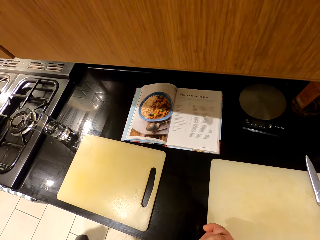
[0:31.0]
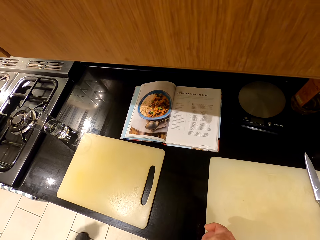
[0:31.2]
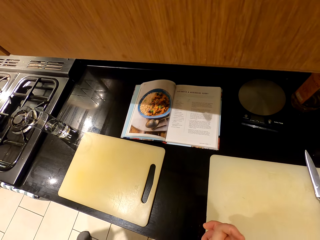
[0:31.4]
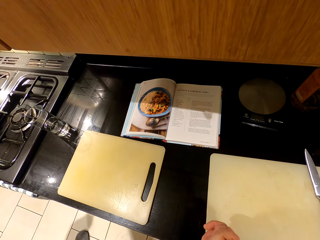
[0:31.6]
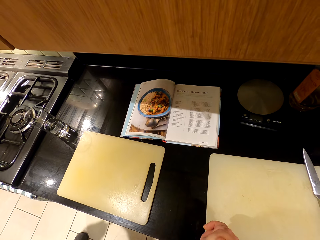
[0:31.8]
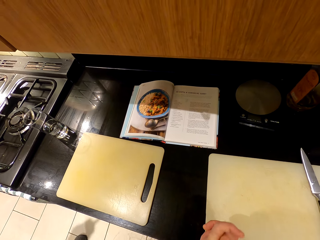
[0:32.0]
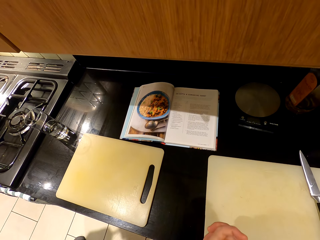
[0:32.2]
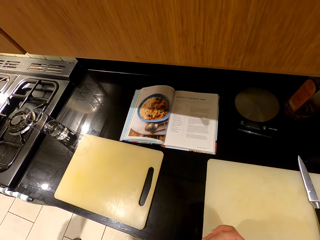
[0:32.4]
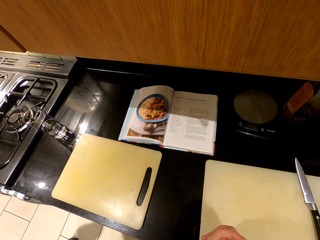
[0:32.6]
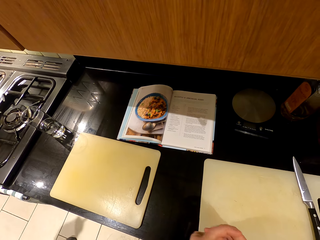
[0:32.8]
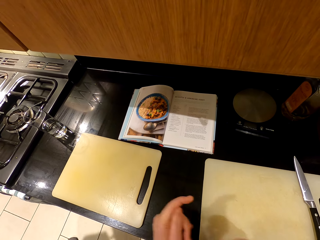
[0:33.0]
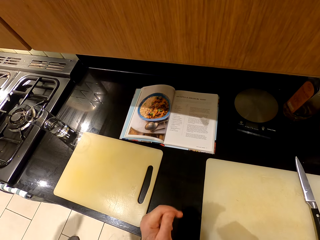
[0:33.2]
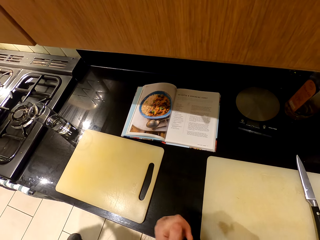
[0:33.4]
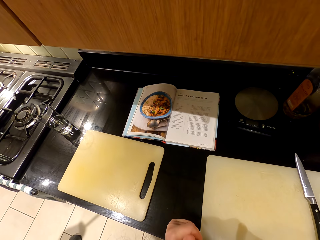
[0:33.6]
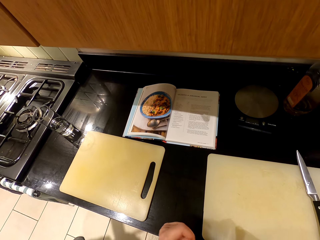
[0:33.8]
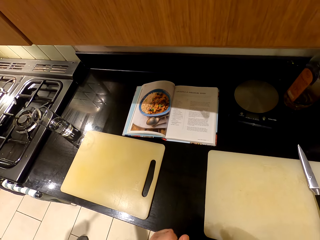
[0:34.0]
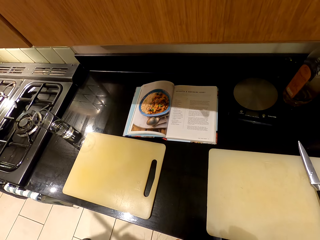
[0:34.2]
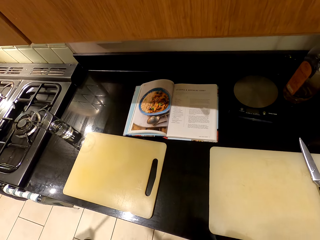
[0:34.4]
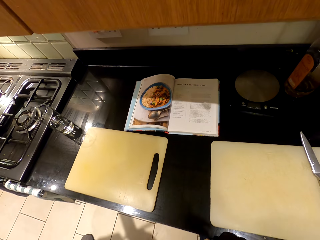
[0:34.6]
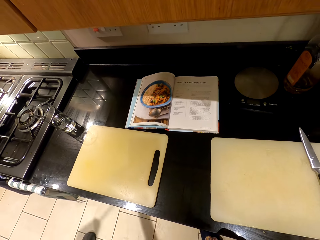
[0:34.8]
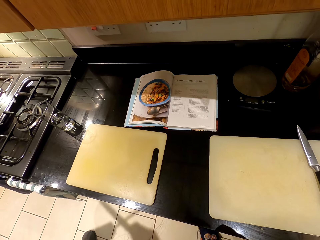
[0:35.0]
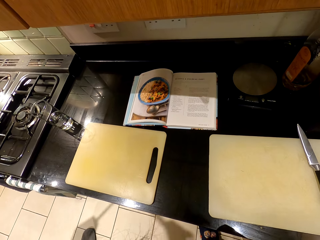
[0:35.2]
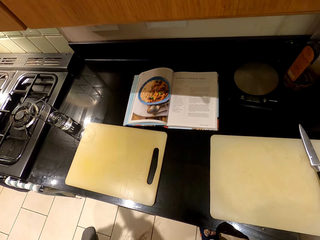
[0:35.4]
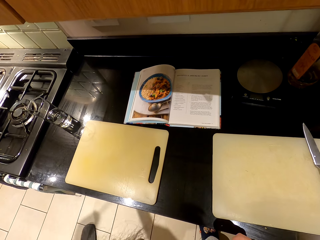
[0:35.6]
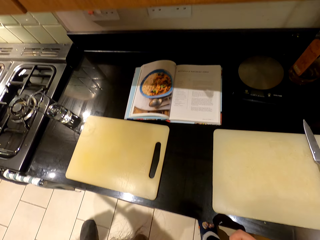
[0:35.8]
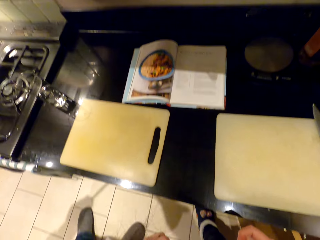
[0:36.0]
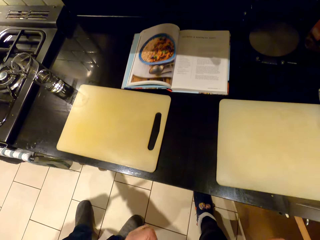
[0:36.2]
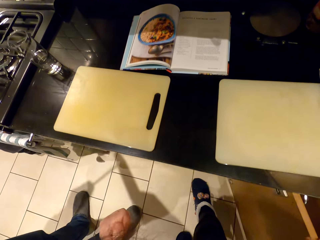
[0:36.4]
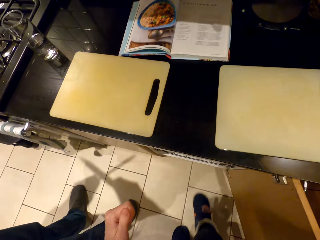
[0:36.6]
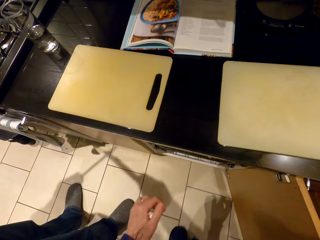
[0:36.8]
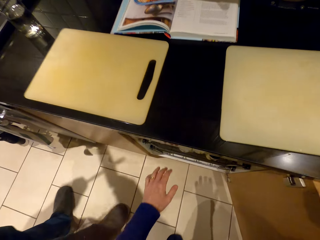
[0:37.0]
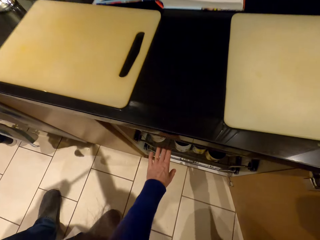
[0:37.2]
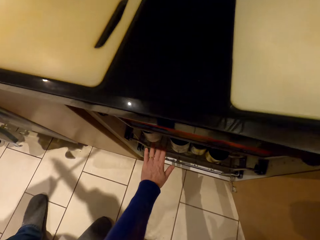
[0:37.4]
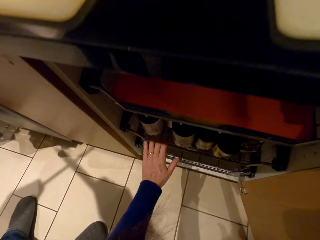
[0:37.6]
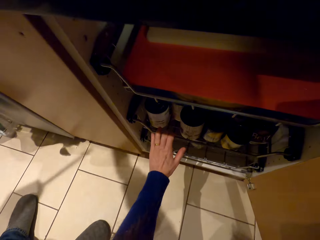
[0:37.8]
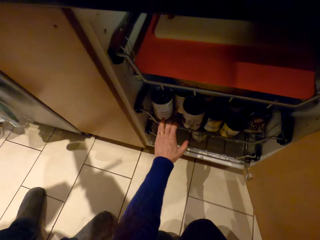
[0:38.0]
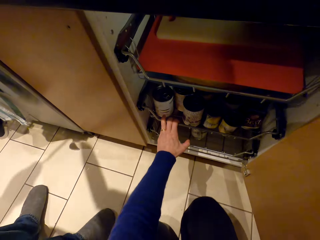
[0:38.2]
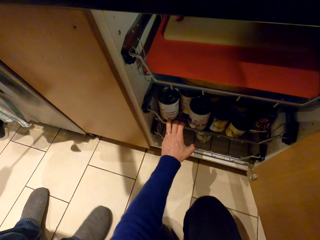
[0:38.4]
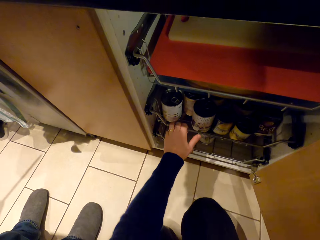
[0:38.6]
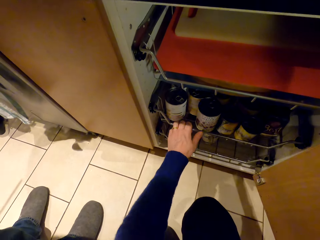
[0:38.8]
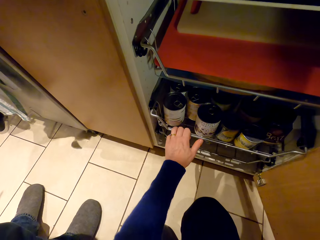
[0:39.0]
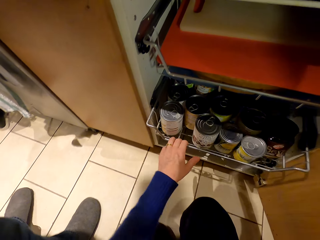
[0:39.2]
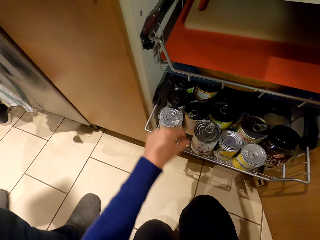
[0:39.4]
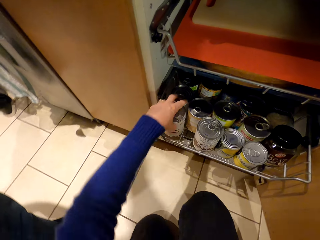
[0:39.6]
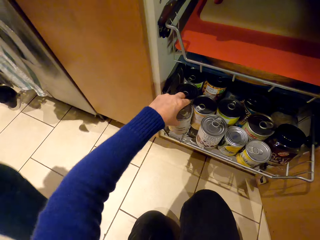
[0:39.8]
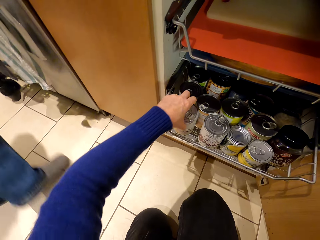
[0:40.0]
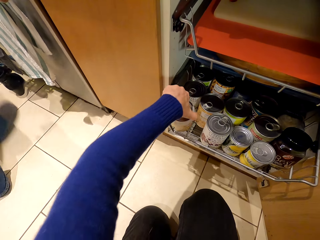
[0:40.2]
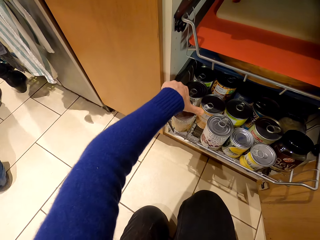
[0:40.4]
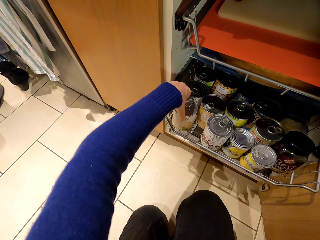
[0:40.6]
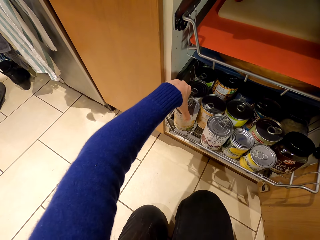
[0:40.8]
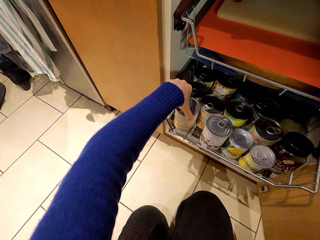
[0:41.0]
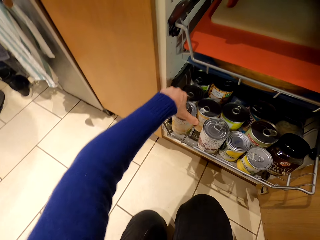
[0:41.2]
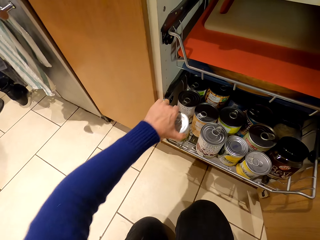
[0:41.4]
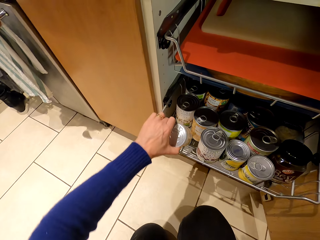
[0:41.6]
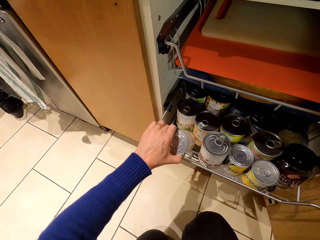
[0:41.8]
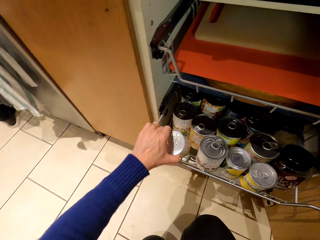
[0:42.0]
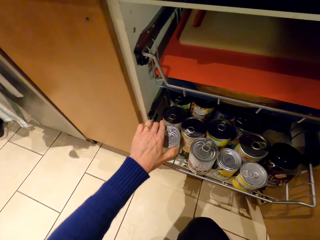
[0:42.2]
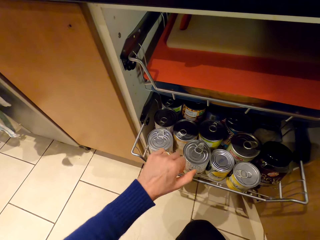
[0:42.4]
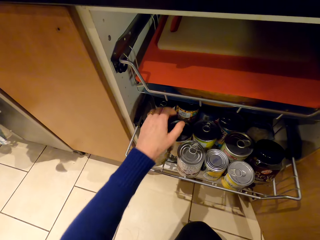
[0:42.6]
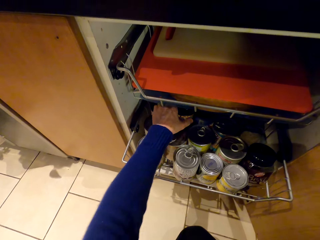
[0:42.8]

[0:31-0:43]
A person sharpens the knife. The camera wearer bends down and pulls the rack or drawer. The person walks around the room. The camera wearer turns the tin and looks at the cans.

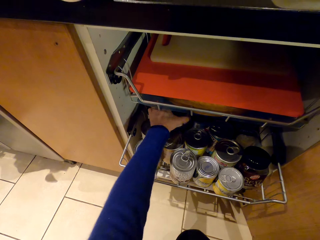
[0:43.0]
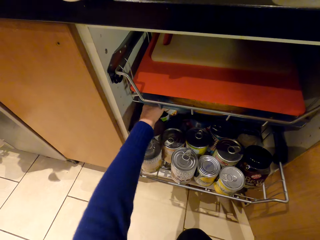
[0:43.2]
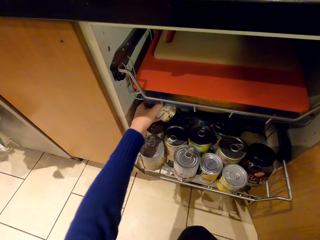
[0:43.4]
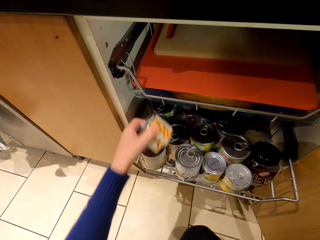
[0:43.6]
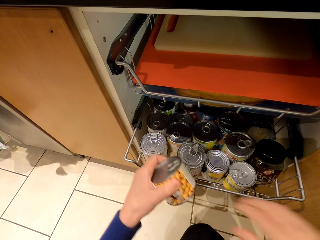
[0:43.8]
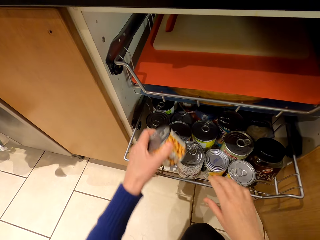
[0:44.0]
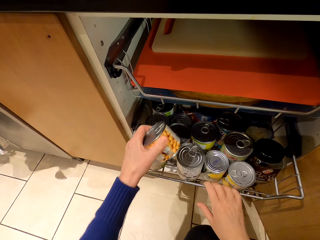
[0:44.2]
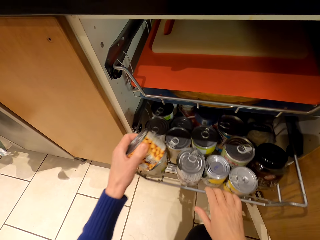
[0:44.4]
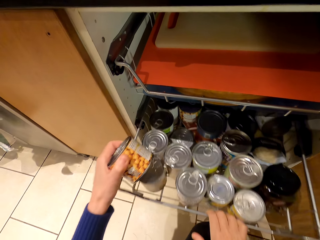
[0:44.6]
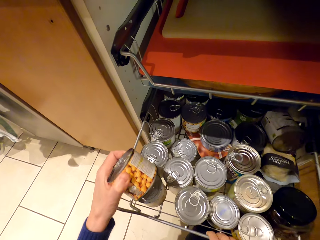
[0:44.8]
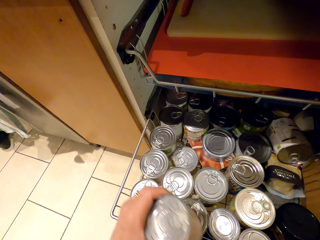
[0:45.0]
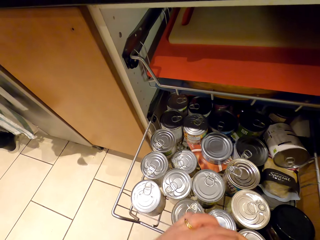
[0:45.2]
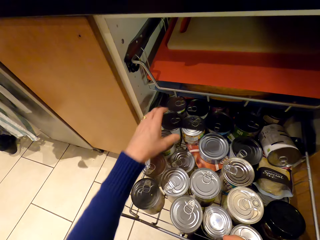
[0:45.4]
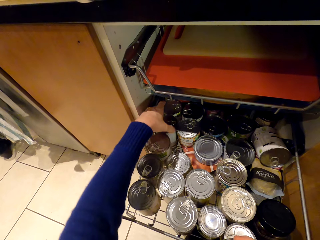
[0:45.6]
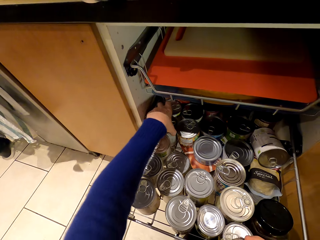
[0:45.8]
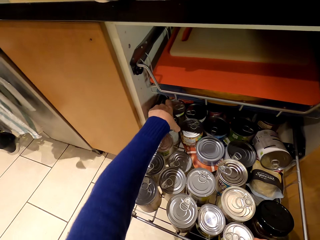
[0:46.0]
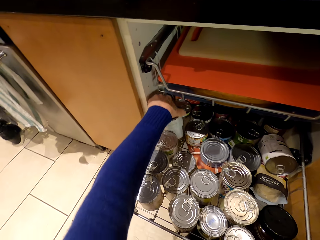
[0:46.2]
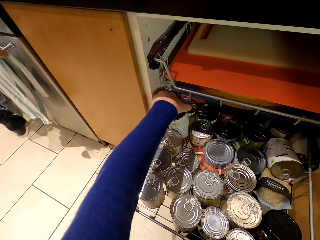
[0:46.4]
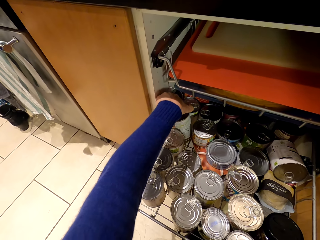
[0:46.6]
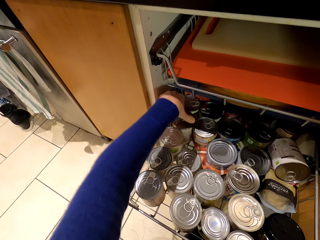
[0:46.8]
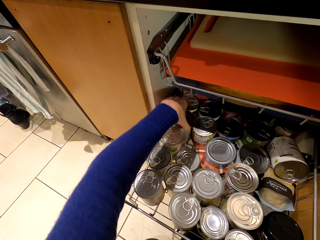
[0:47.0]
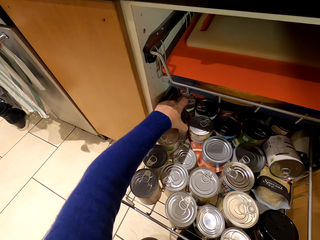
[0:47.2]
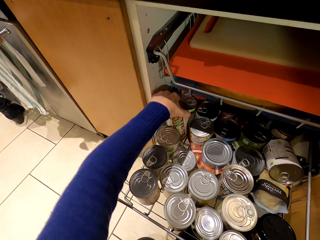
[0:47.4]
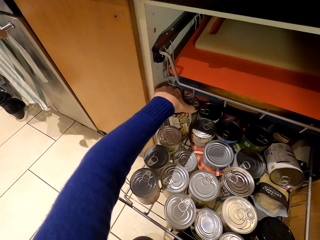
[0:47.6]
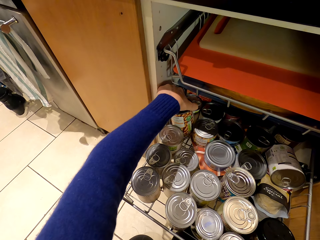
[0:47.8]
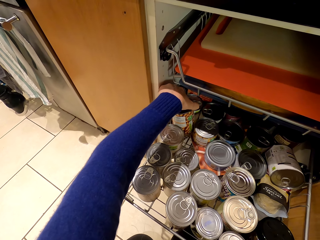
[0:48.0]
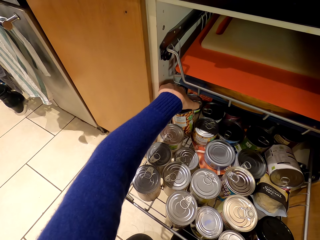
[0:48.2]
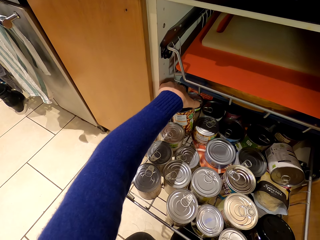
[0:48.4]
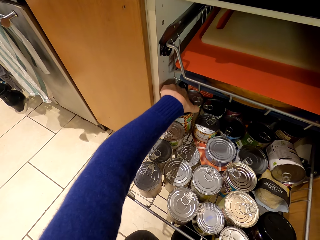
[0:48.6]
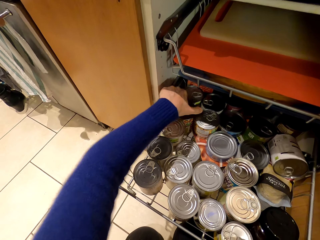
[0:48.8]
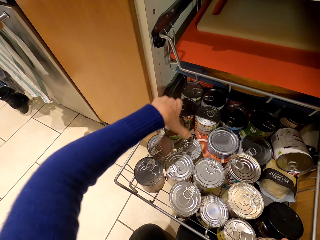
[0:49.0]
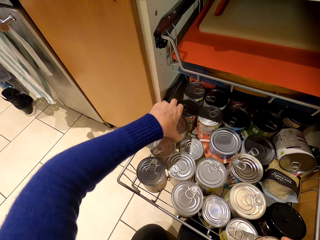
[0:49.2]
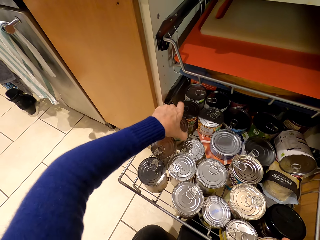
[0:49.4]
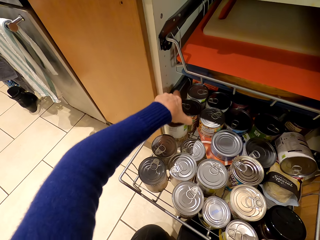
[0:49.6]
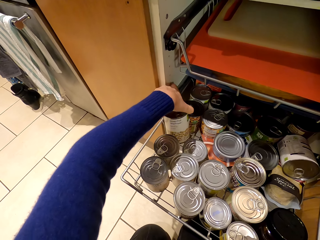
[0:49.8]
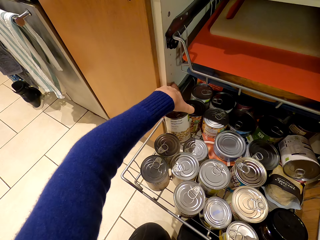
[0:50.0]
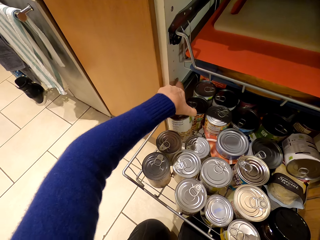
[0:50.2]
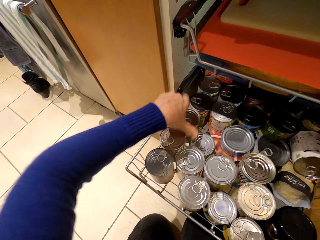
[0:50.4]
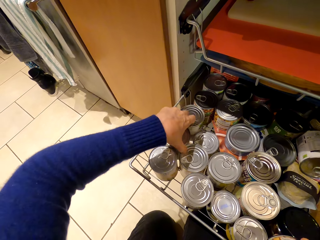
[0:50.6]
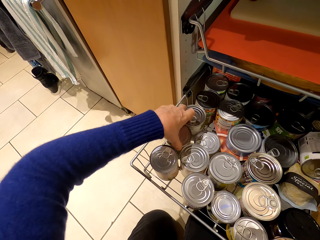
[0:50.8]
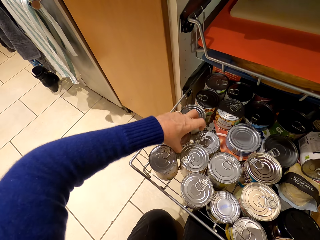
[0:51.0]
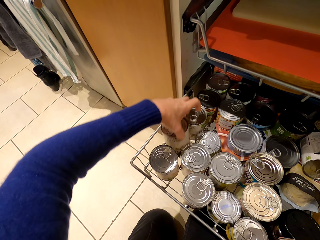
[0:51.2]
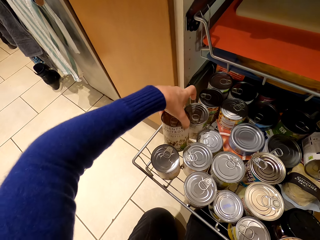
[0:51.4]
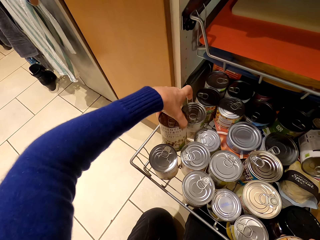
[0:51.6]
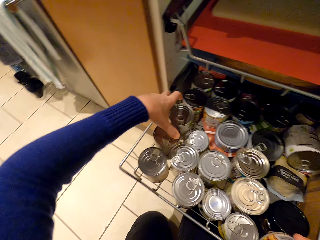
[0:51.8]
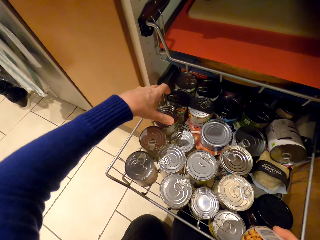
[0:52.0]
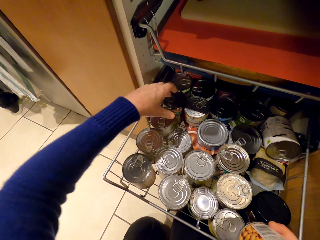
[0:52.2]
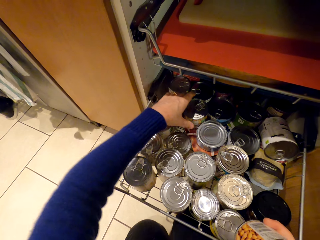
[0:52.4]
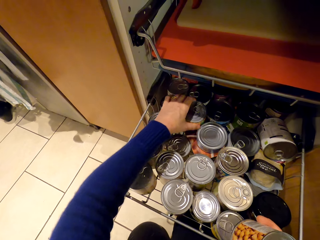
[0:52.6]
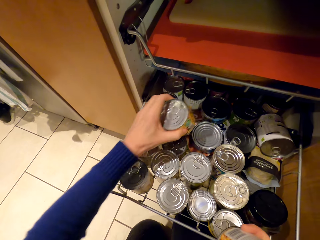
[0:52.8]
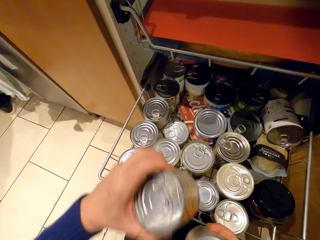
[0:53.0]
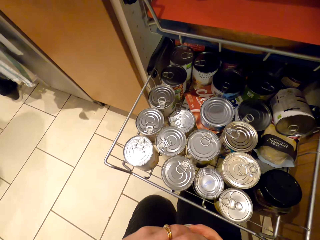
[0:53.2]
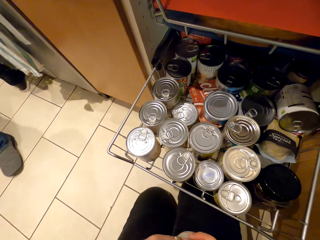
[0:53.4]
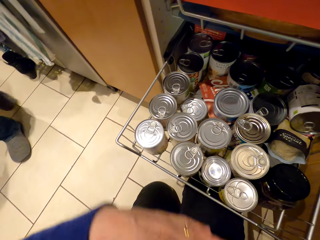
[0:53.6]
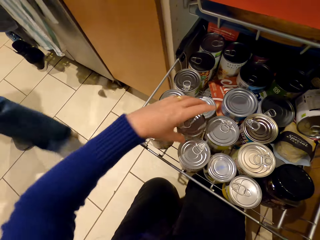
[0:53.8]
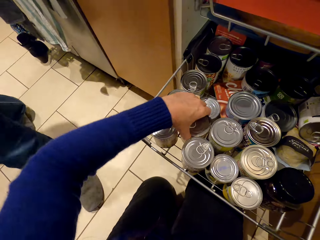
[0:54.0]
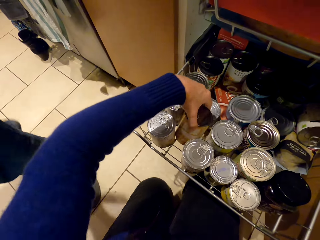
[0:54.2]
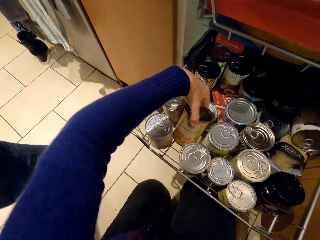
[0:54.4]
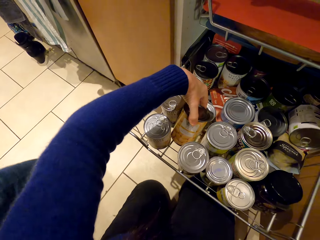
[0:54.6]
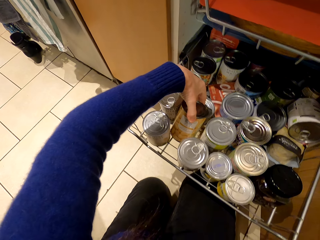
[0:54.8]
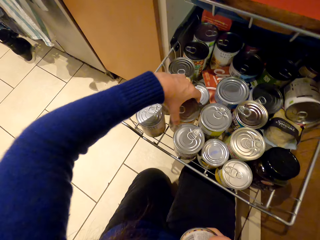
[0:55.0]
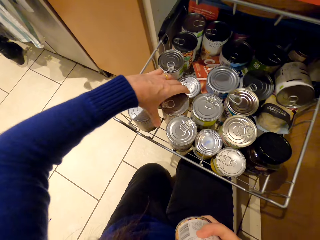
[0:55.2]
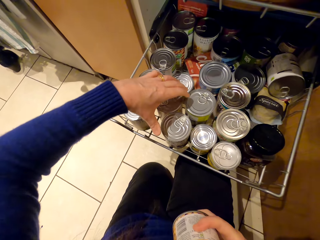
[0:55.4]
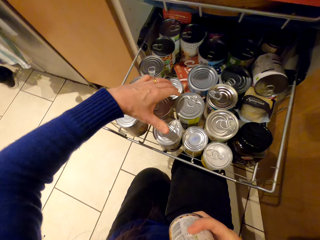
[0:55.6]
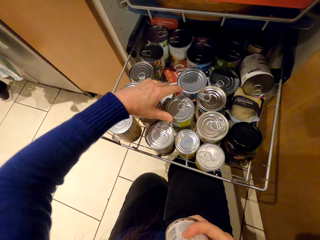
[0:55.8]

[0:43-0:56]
The camera wearer picks up the tin, pulls the drawer, passes the tin to the right hand, and turns the tin. They pick up another tin, place the tin in the drawer, and turn the tin. They drop the tin. They pick up another tin and drop the tin.
